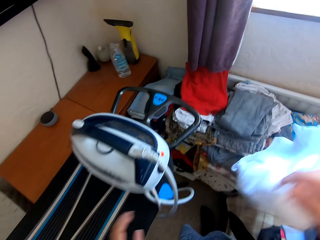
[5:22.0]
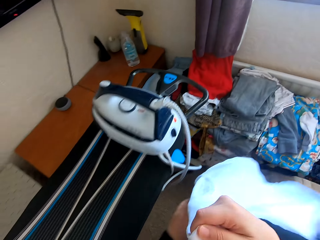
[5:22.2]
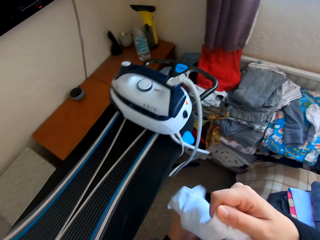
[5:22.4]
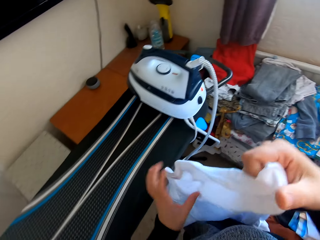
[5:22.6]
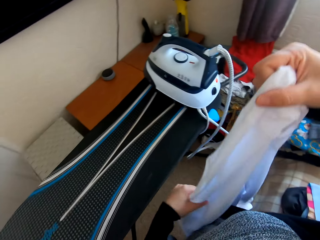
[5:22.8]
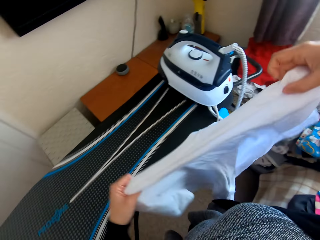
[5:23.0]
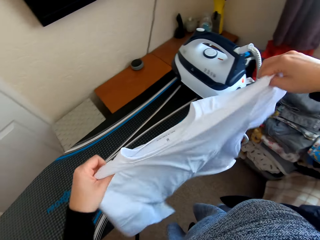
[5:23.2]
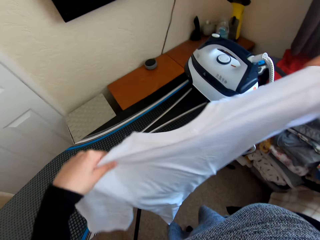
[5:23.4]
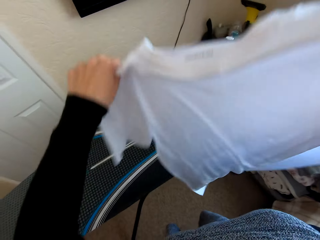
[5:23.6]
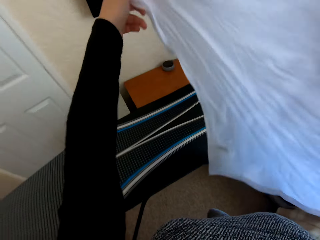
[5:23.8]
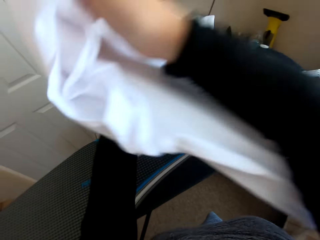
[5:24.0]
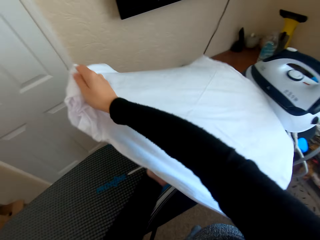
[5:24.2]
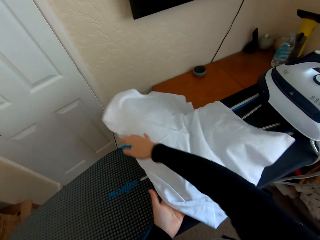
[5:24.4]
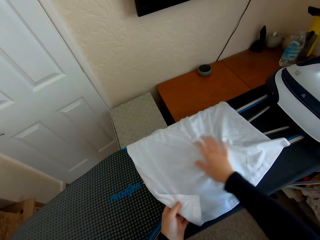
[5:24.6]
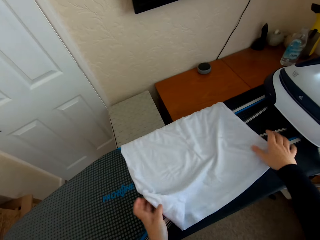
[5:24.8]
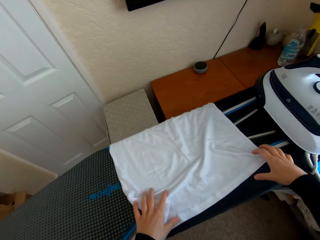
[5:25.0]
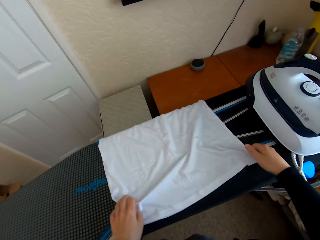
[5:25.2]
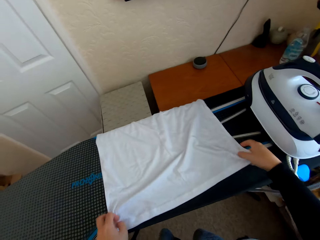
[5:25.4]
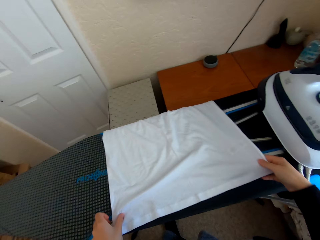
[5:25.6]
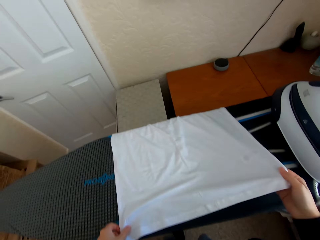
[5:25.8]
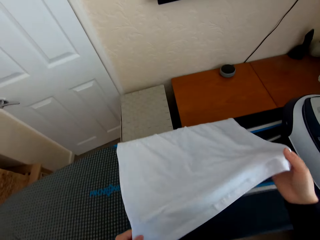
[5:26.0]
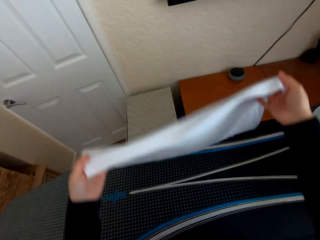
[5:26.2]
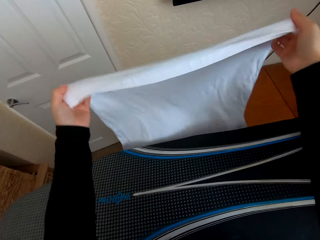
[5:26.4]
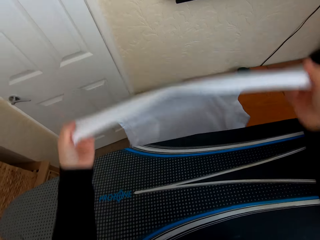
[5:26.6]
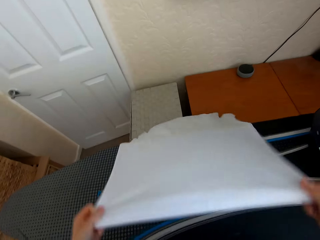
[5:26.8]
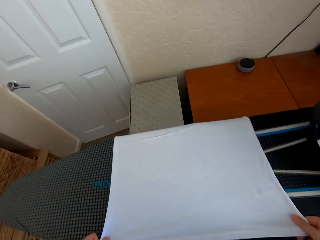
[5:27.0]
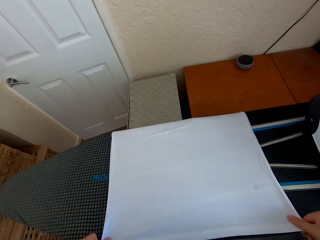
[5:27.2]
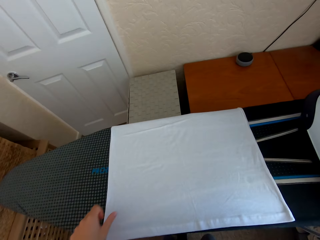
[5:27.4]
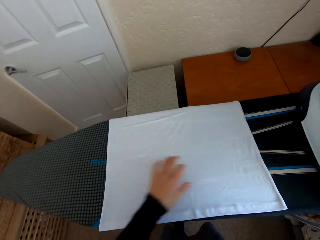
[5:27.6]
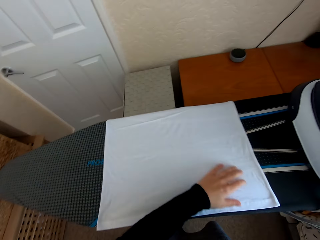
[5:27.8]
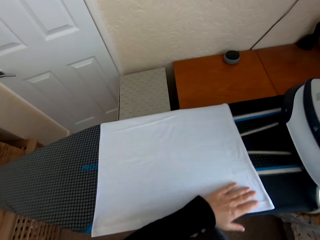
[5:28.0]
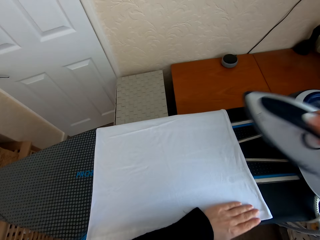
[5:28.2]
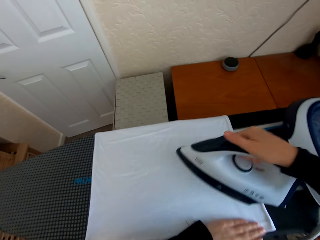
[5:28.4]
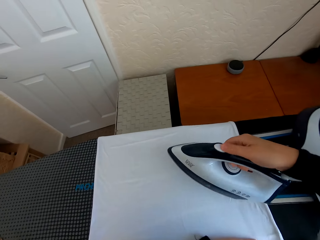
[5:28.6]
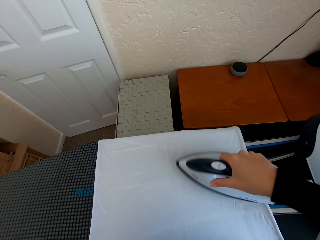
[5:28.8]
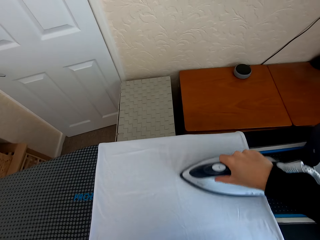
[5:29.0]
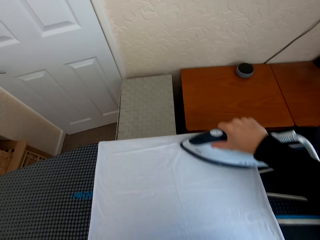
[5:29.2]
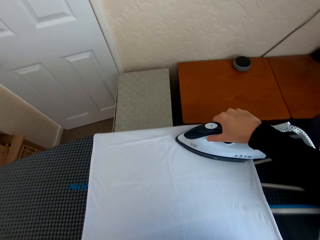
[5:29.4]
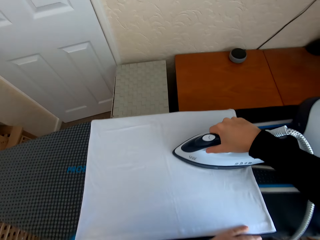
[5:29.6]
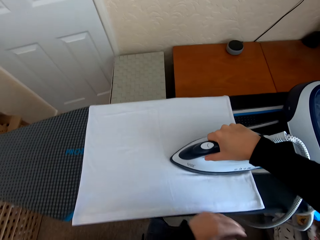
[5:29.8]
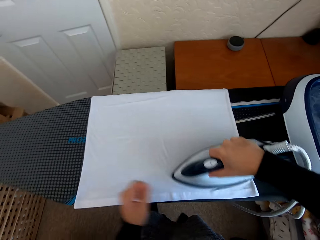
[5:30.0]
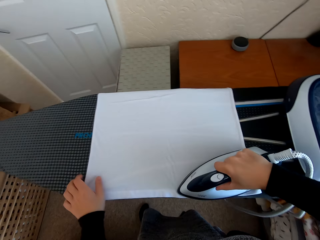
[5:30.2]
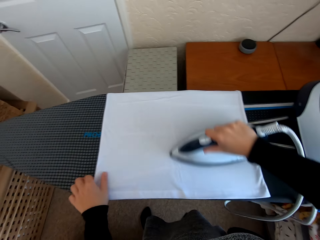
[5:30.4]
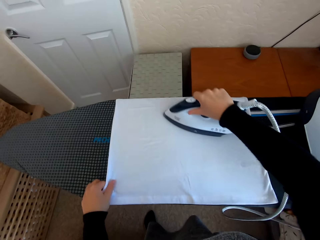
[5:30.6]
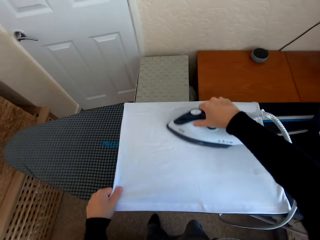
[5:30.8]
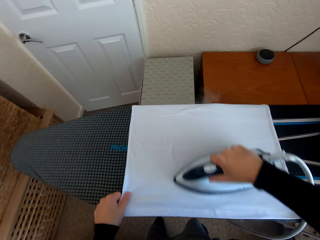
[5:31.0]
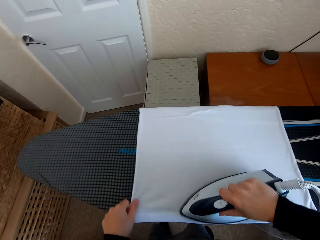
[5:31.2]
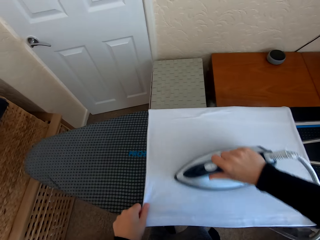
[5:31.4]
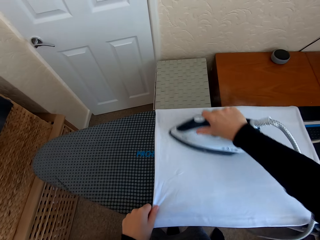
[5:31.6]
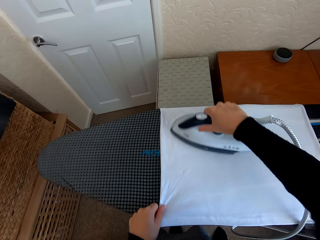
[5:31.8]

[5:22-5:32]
The camera wearer picks up a t-shirt or folded cloth from the table. They unfold the cloth. They spread the t-shirt on the Brabantia iron board. They pick up the iron box from the iron board hanger. They iron the t-shirt on the Brabantia iron board with the iron box.

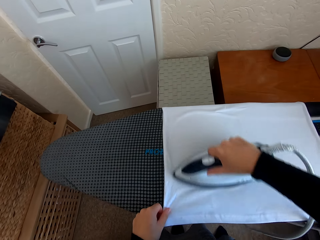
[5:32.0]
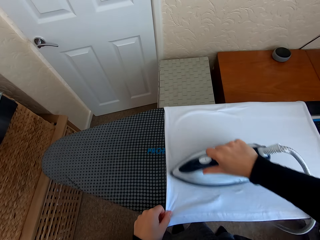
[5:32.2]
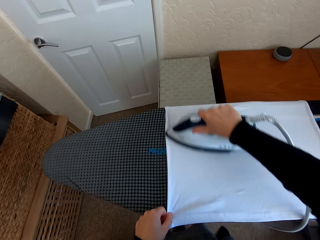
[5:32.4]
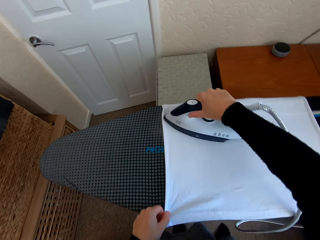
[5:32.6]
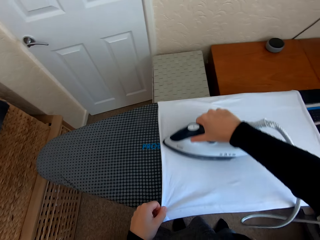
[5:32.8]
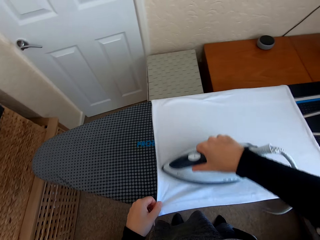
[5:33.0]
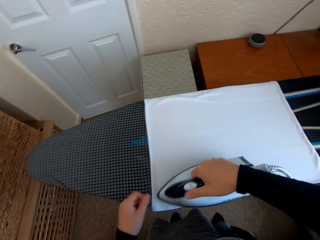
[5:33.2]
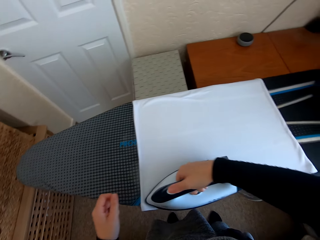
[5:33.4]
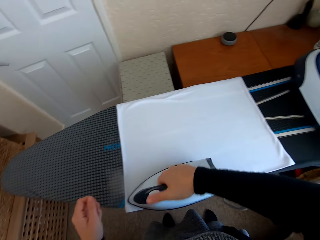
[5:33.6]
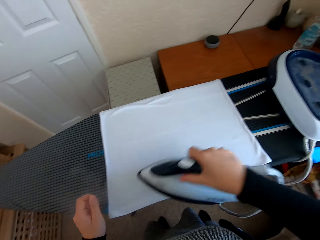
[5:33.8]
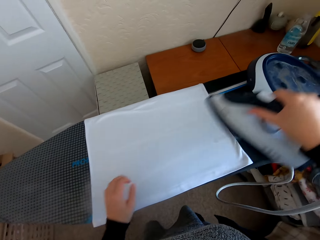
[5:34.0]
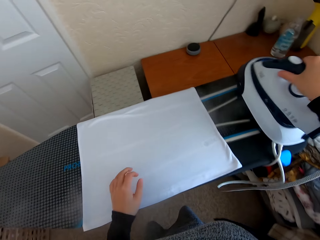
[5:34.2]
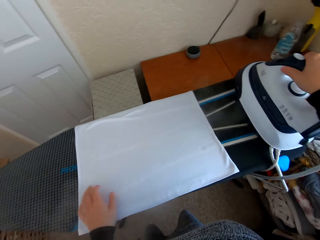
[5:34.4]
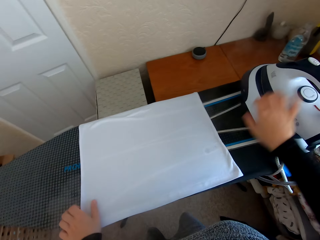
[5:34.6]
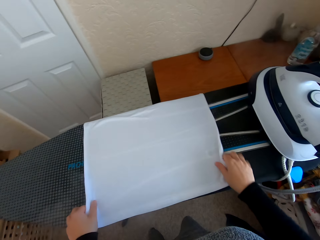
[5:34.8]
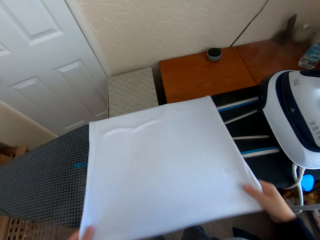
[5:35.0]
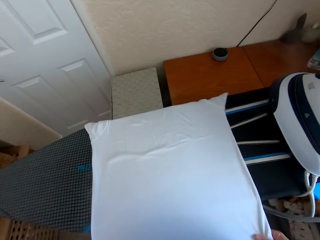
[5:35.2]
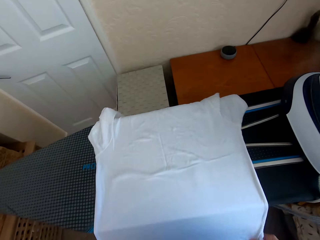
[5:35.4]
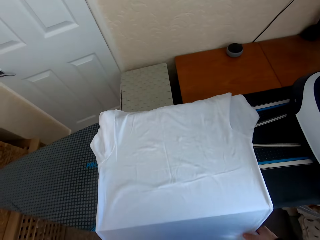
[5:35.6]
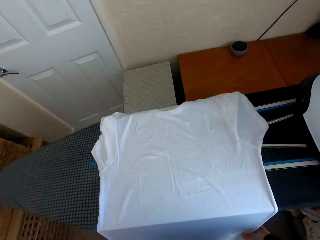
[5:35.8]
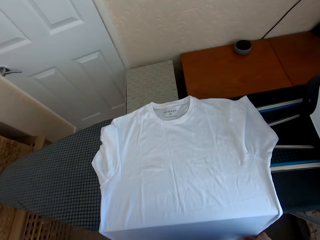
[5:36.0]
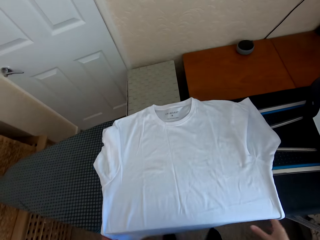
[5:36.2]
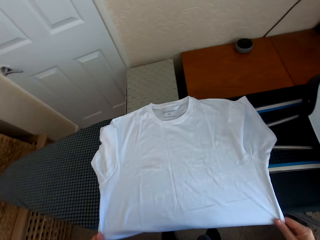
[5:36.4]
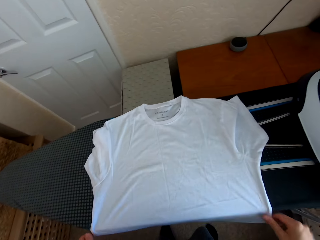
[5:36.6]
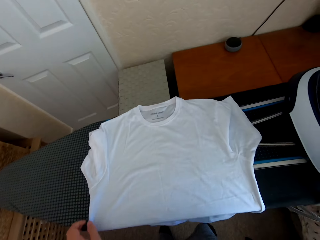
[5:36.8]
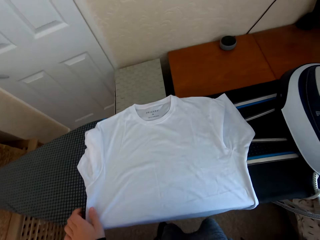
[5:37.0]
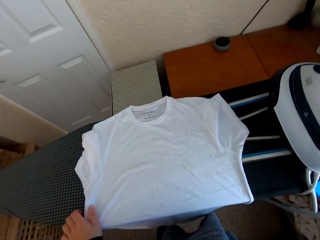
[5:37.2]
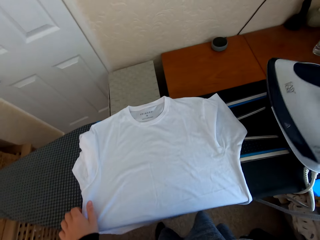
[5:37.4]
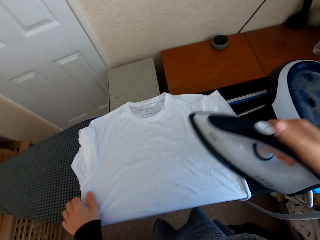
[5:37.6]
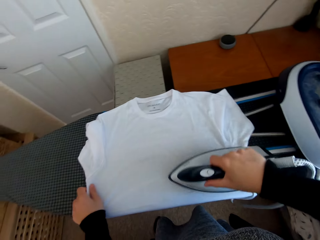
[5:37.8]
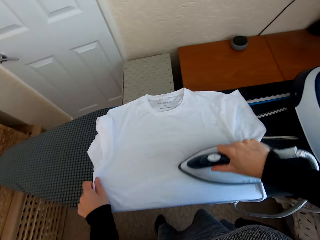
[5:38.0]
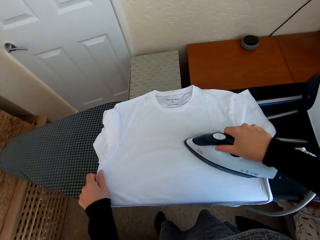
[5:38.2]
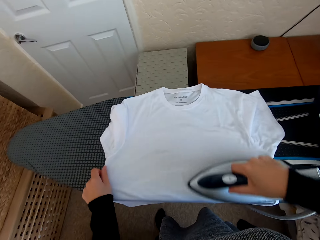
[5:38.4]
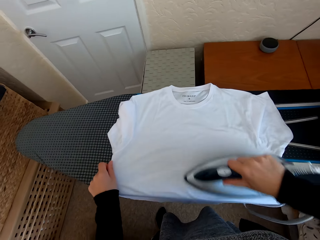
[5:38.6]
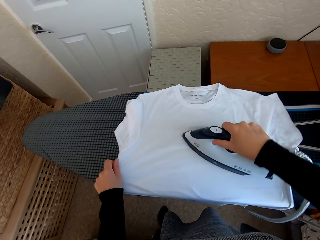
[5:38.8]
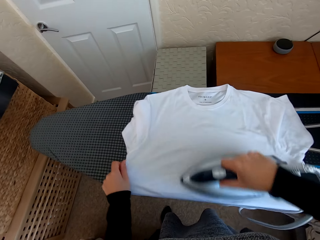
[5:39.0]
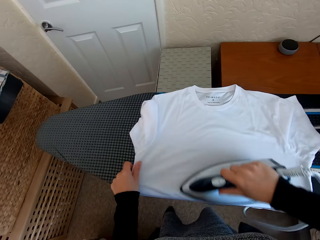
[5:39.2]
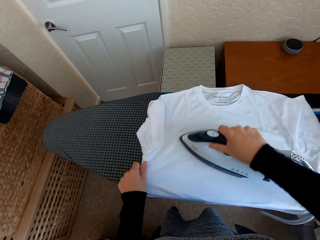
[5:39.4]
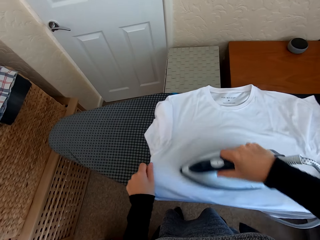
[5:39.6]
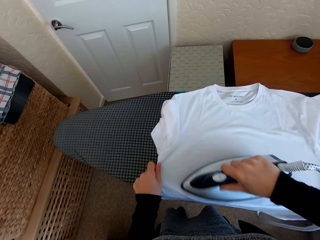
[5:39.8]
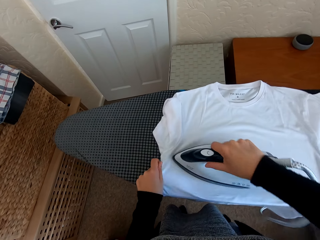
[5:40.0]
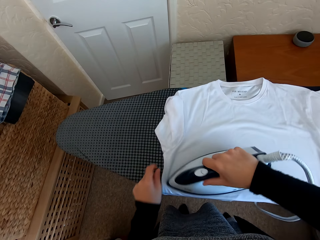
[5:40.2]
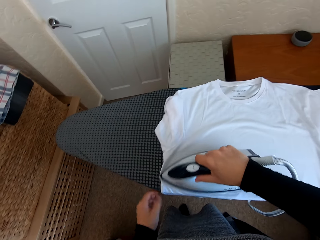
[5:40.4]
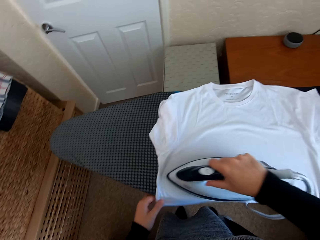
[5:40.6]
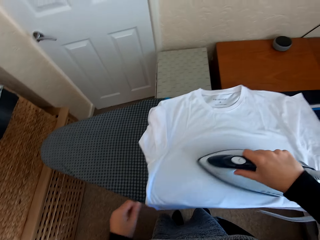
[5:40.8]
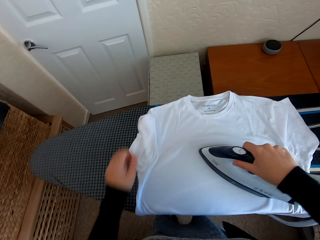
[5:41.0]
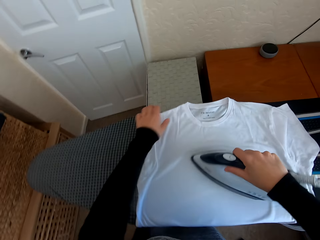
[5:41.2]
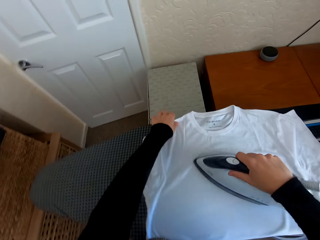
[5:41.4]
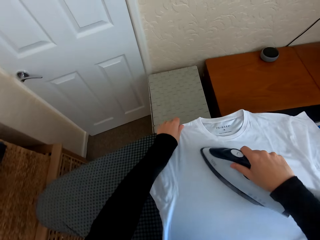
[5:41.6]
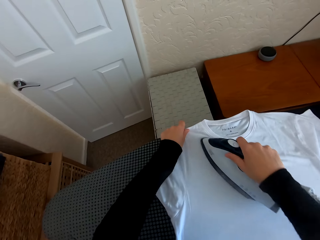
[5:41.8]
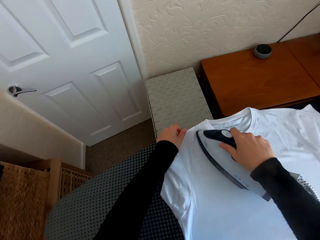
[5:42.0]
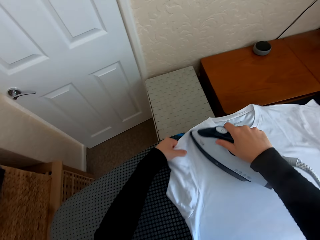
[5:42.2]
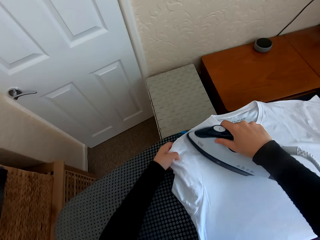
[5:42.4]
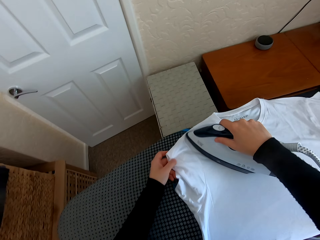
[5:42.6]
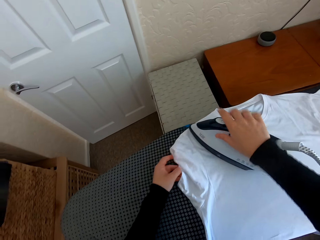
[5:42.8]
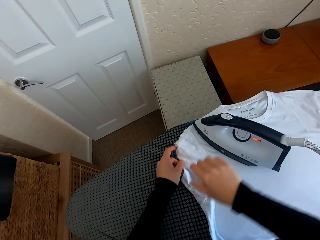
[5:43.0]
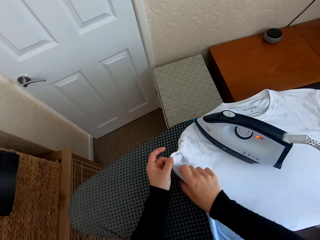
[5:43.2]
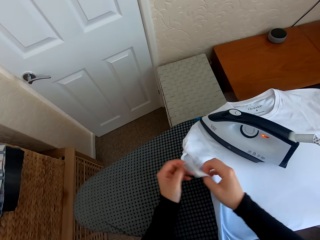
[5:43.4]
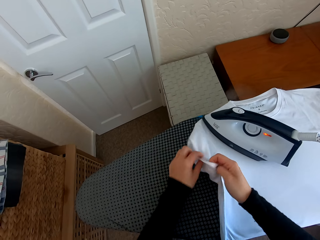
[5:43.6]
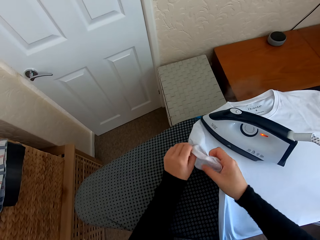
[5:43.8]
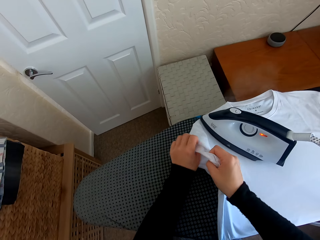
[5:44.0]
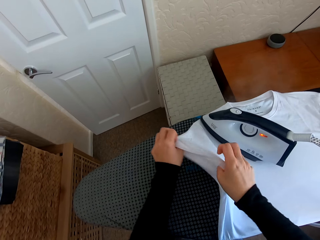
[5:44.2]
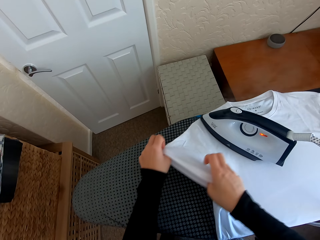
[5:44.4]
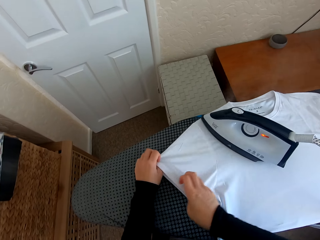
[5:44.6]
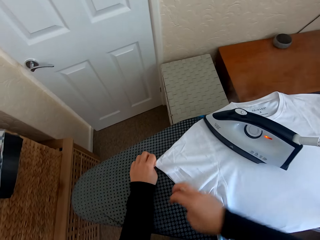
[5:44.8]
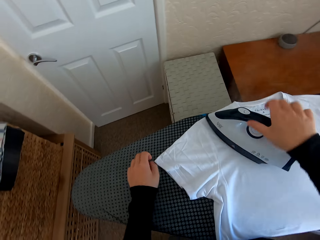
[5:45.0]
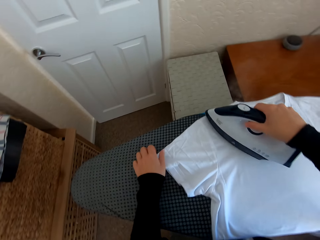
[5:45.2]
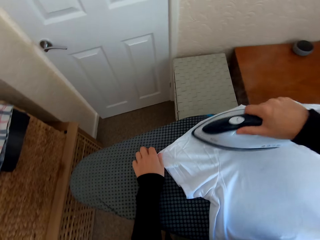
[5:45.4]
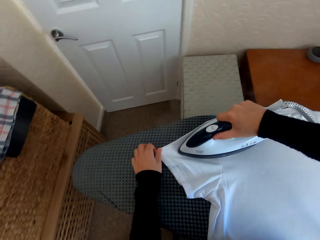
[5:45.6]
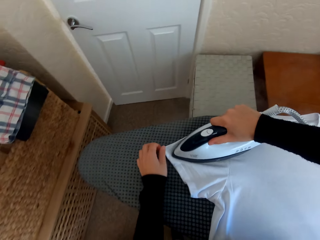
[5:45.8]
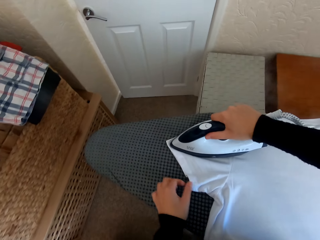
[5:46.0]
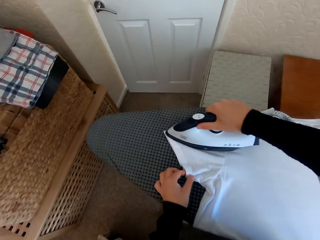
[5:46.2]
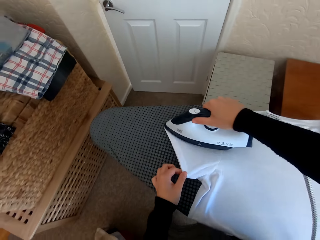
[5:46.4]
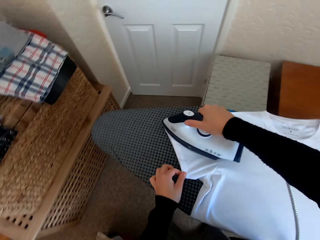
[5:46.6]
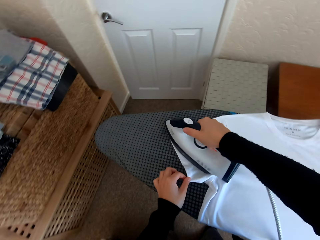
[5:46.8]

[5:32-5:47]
The camera wearer regulates the iron box. They put the iron box on the iron board hanger. They move the t-shirt on the Brabantia iron board. They pick up the iron box from the iron board hanger. They iron the t-shirt on the Brabantia iron board with the iron box. They stretch the t-shirt with the hand on the Brabantia iron board. They iron the t-shirt on the Brabantia iron board with the iron box.
